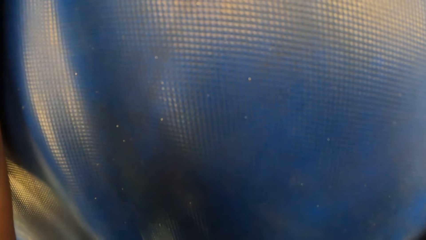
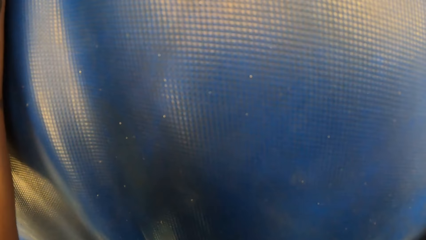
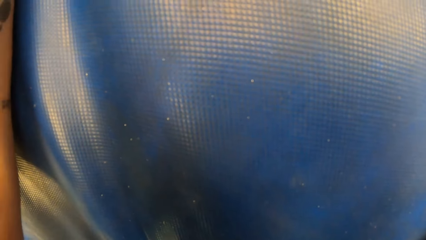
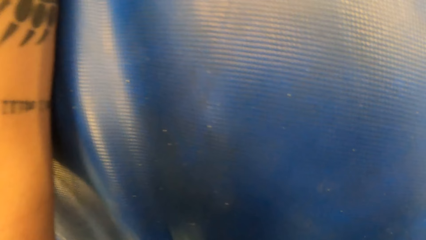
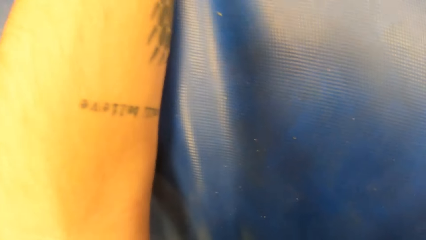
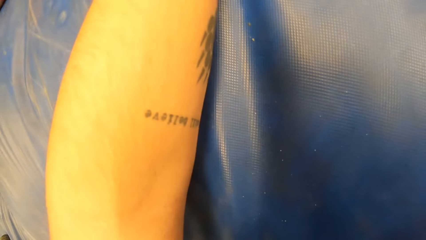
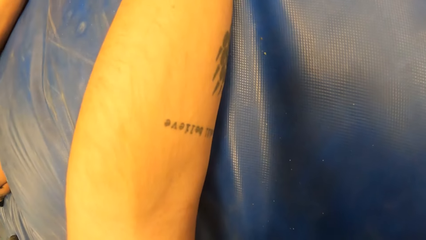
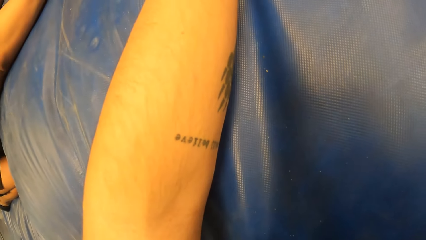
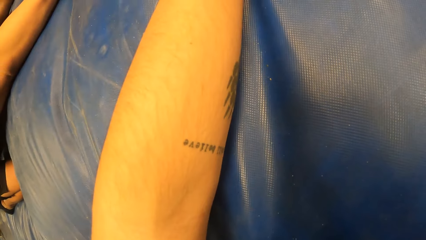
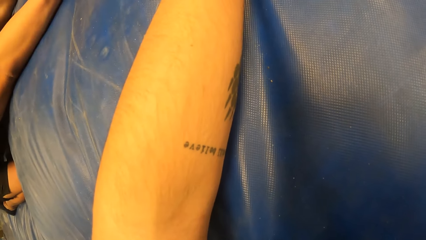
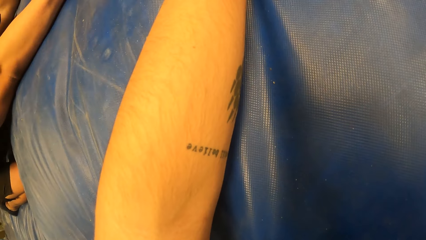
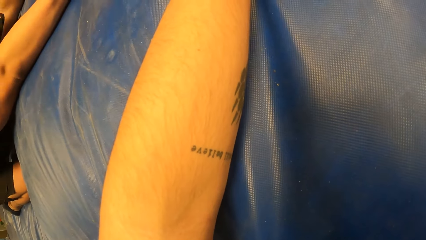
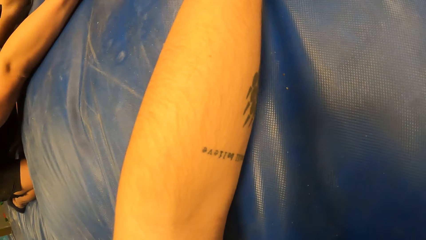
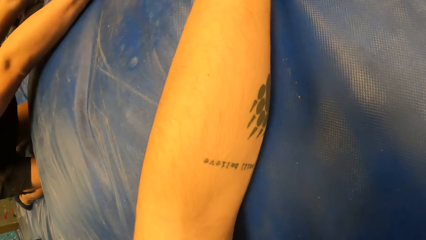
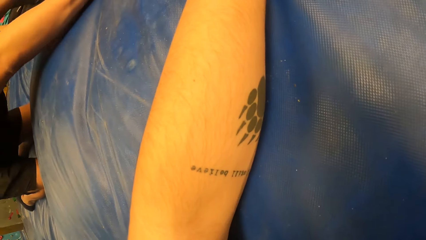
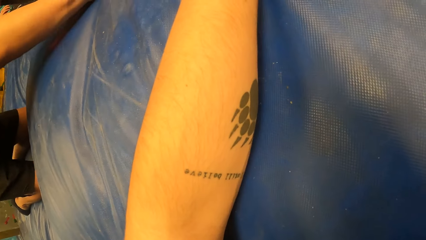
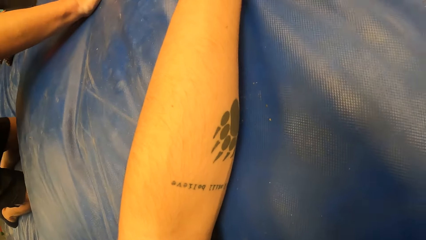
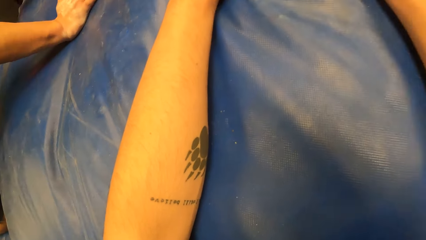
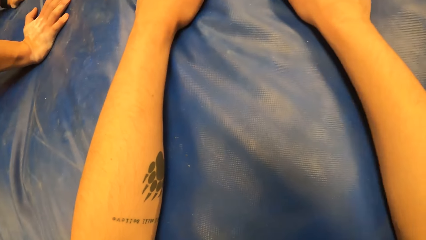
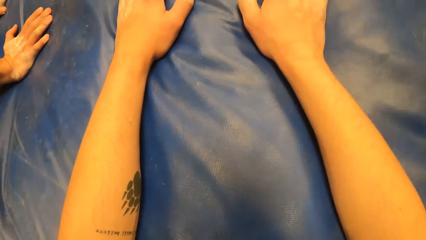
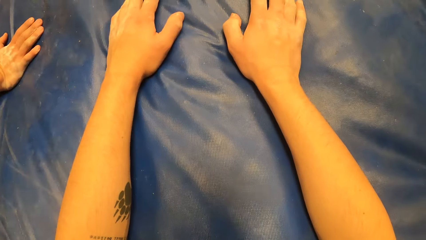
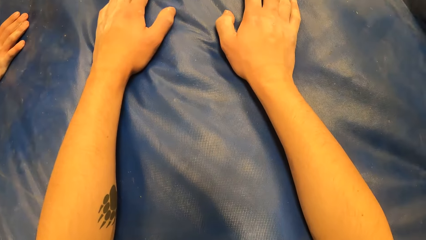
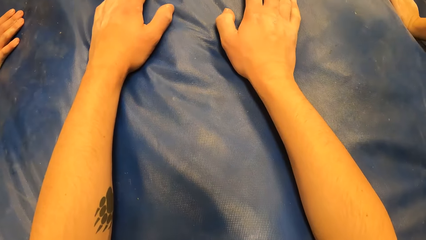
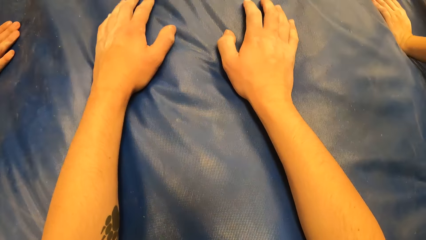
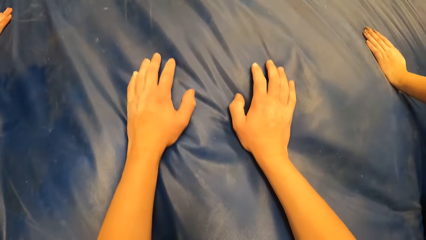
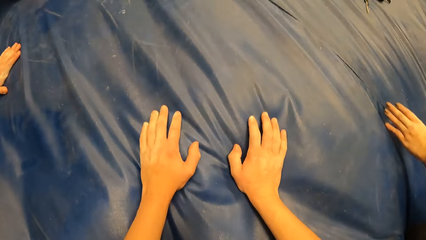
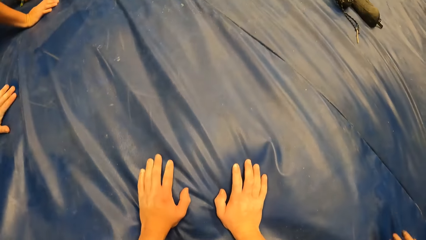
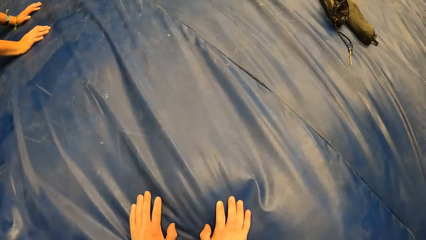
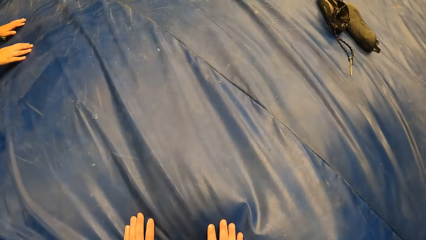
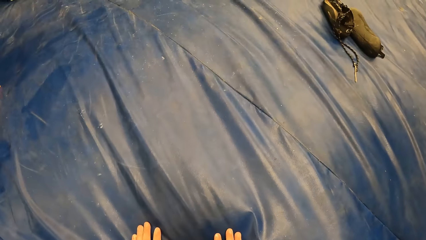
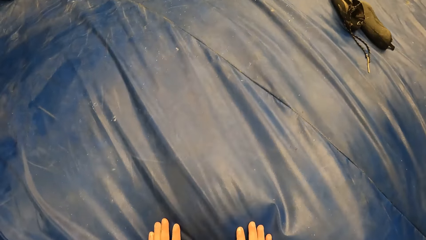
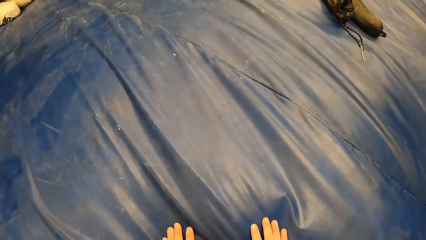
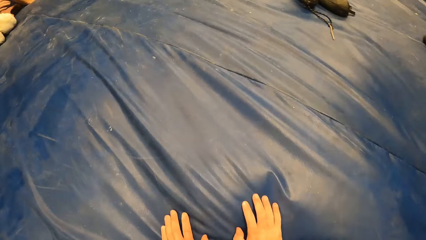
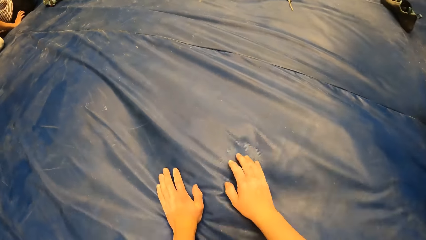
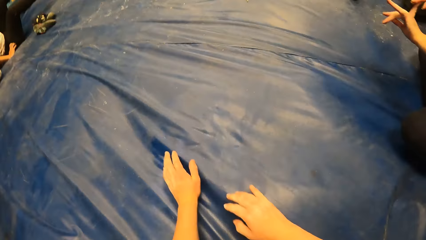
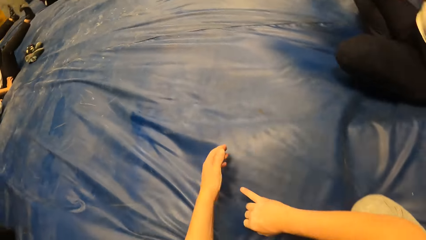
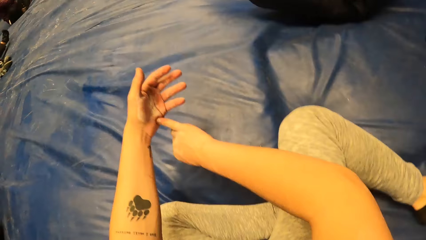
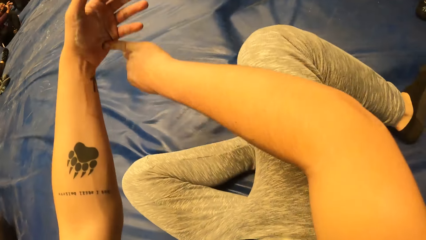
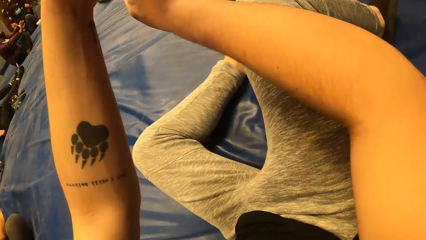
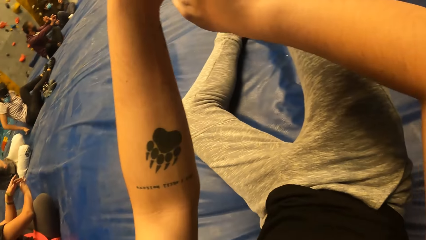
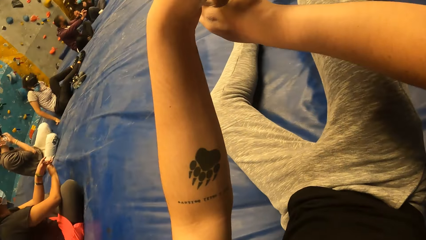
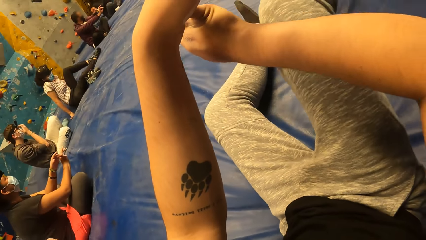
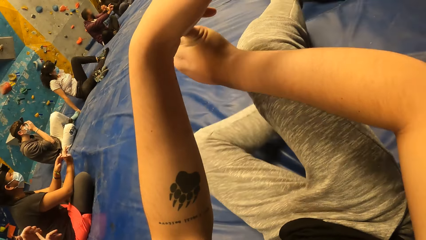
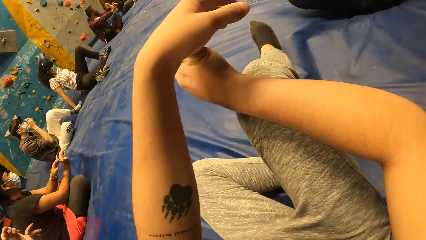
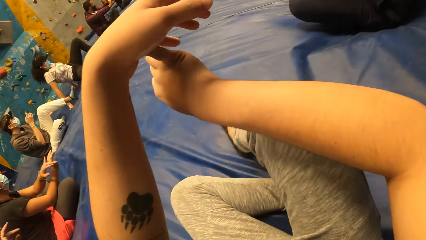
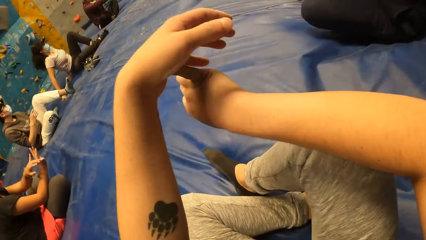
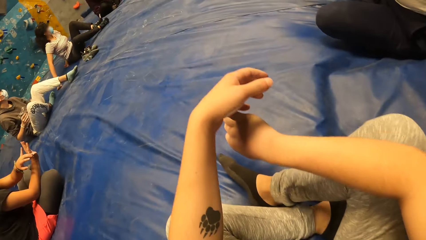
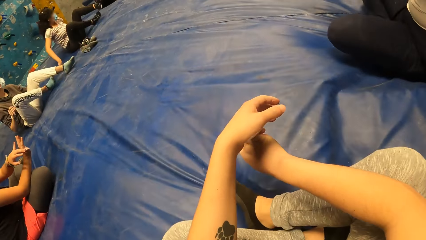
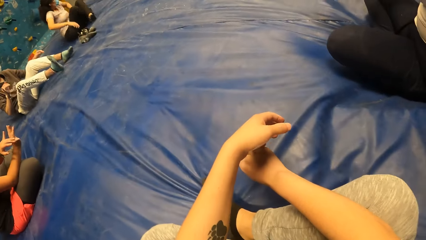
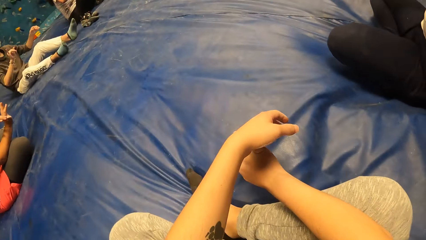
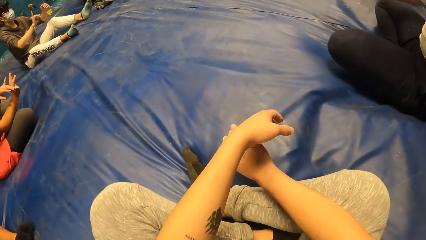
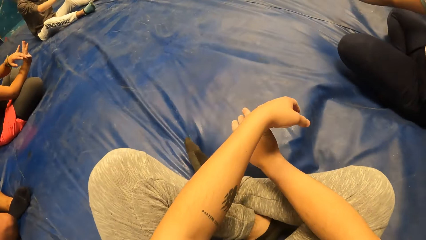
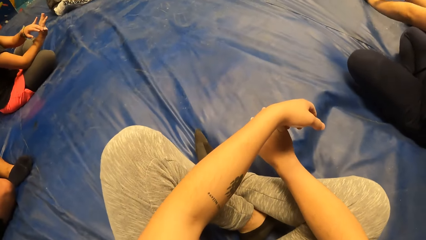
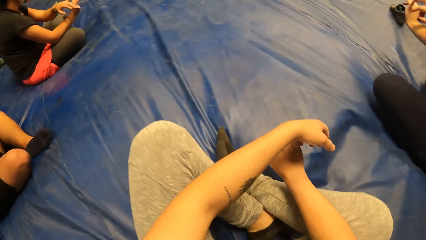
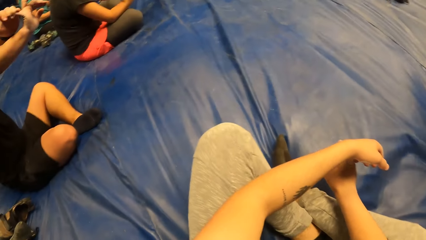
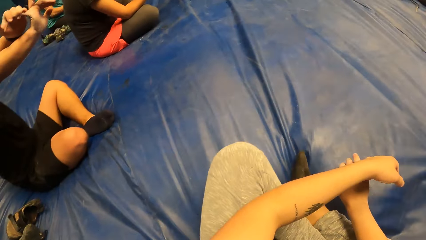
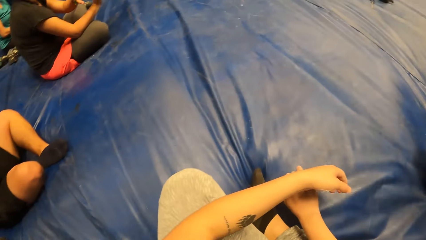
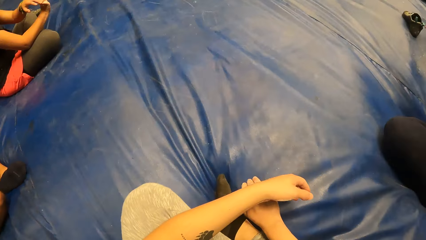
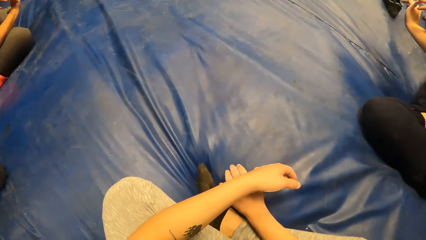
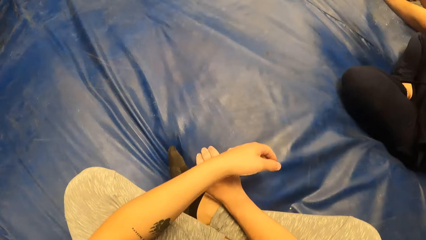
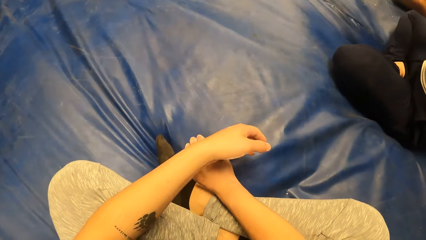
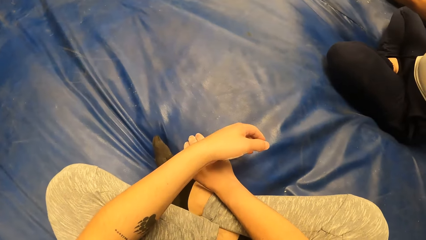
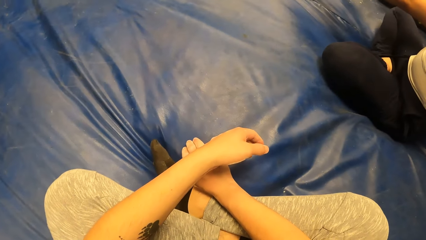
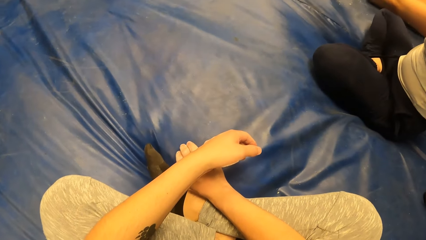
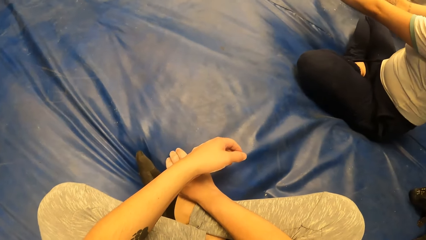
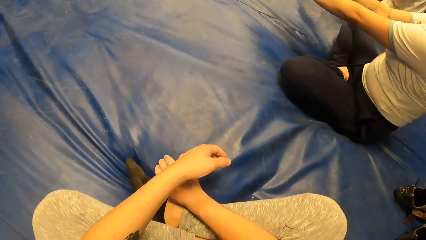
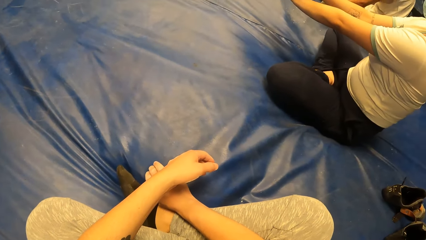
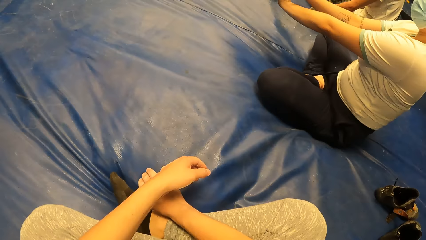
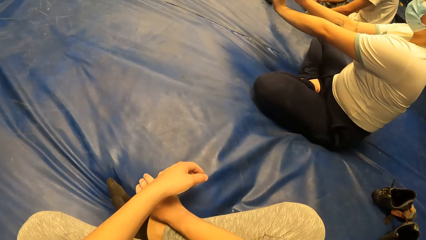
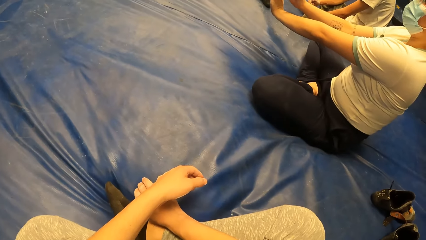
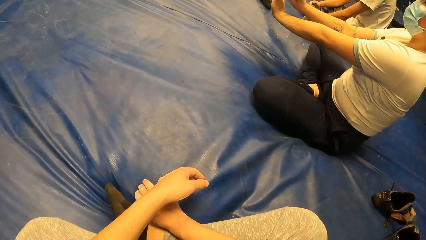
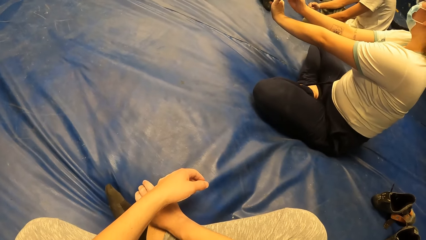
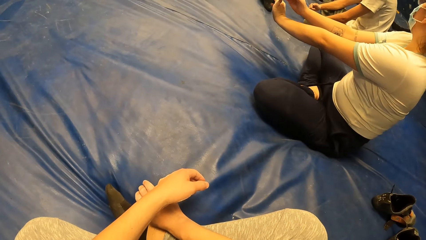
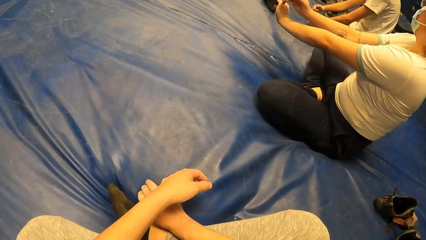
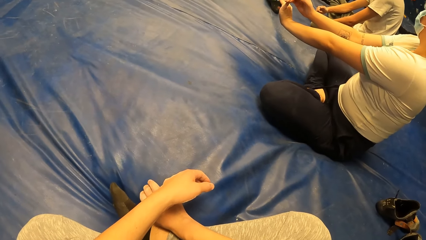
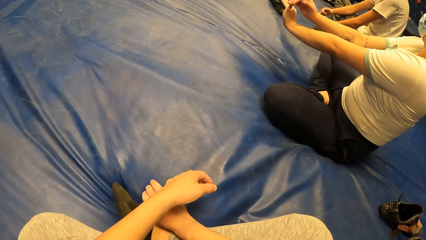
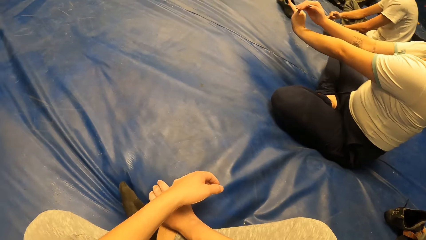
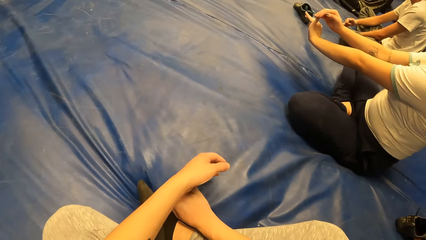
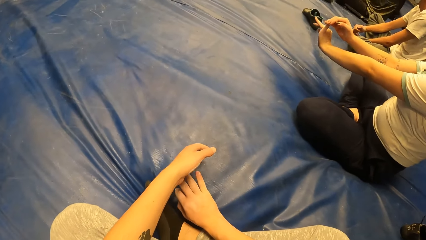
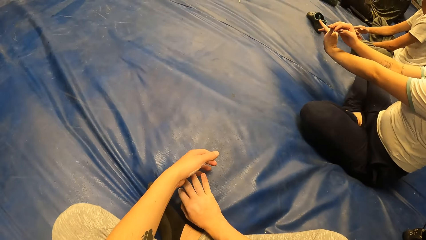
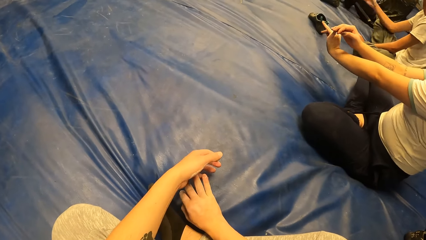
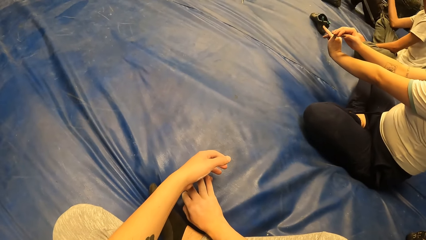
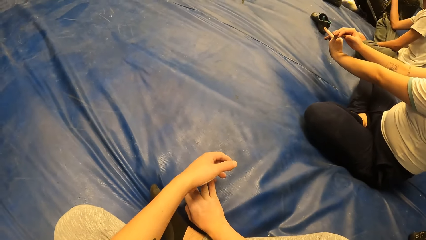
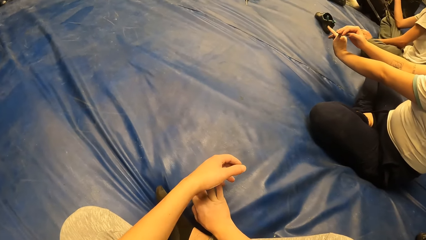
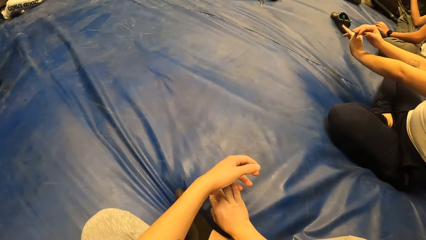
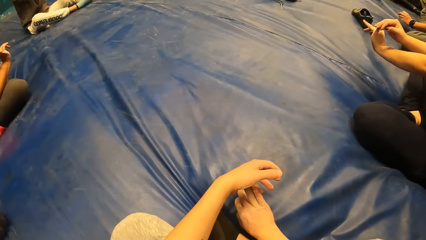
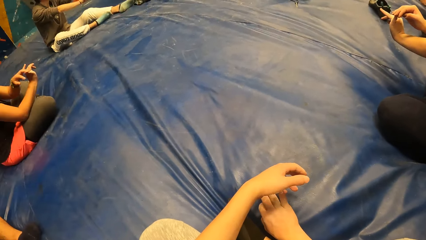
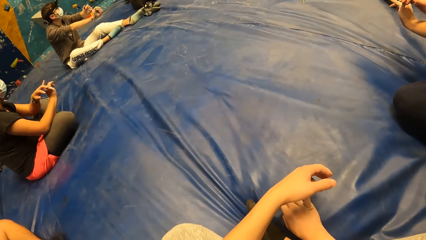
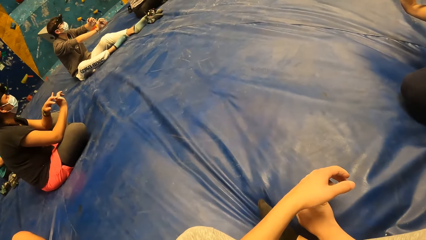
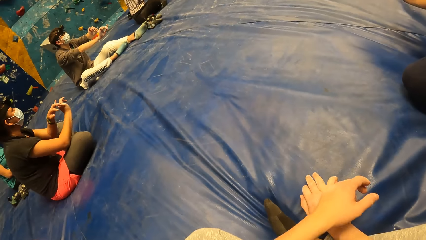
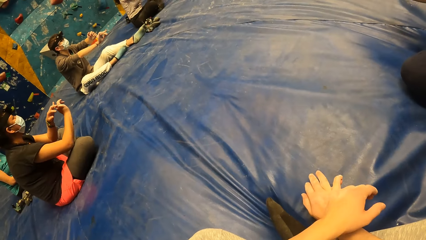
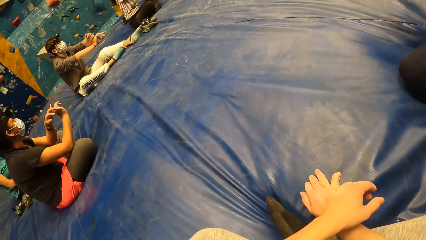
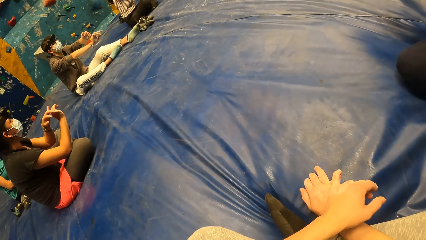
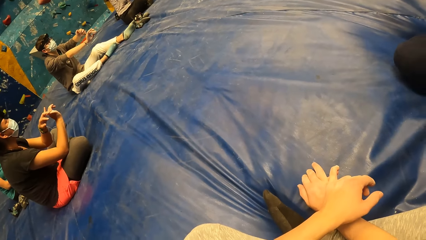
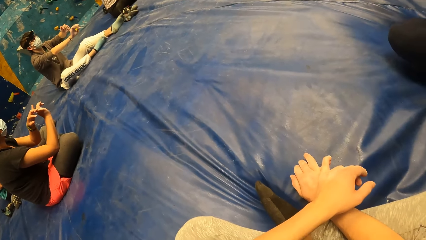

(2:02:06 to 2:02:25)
The camera wearer looks around the room. He adjusts himself. He wakes up. He sits on the blue mattress. A woman adjusts herself. A man adjusts himself. Another woman adjusts herself. Another woman adjusts herself. The camera wearer holds his fingers. He looks around the room. Another man does a hand gesture. The camera wearer looks around the room.
